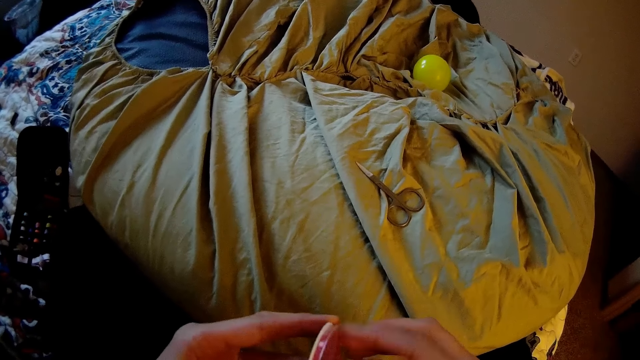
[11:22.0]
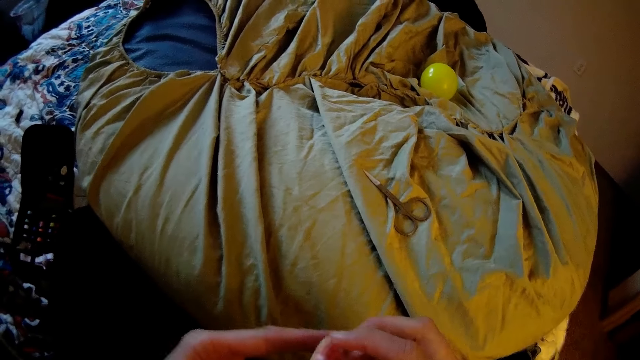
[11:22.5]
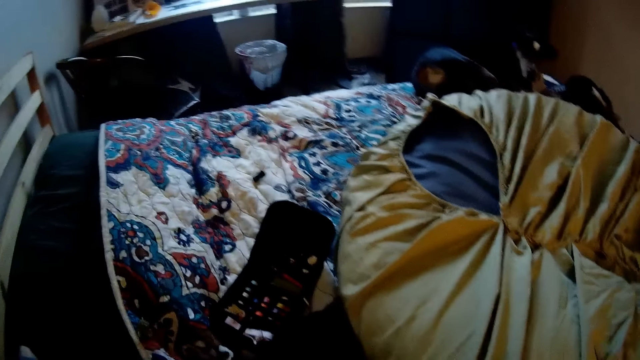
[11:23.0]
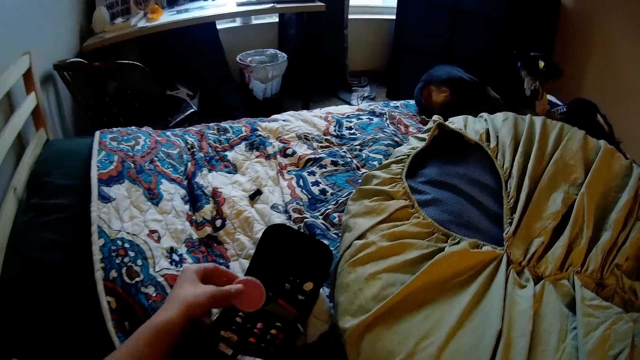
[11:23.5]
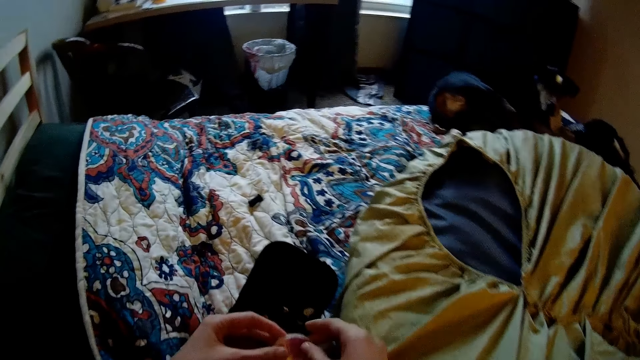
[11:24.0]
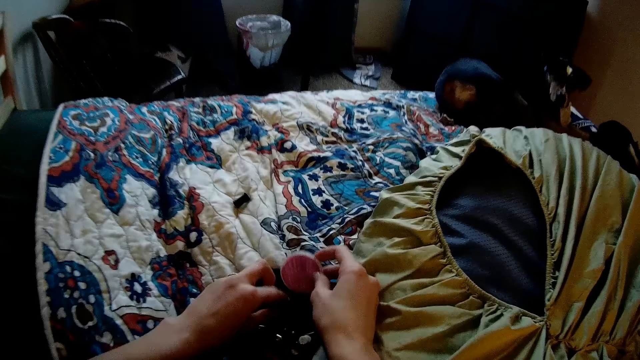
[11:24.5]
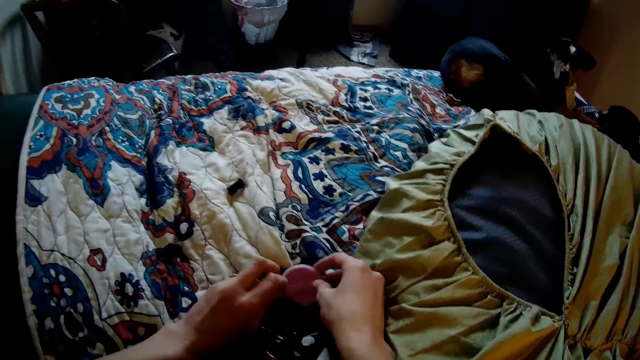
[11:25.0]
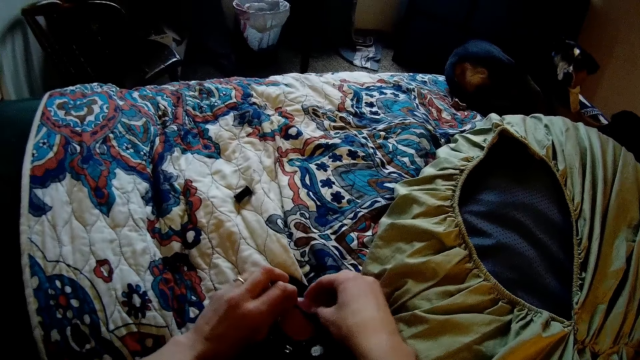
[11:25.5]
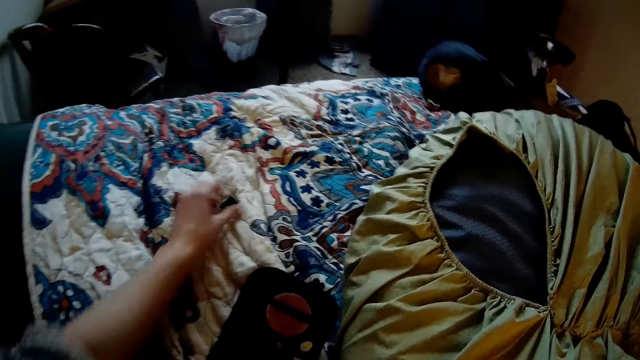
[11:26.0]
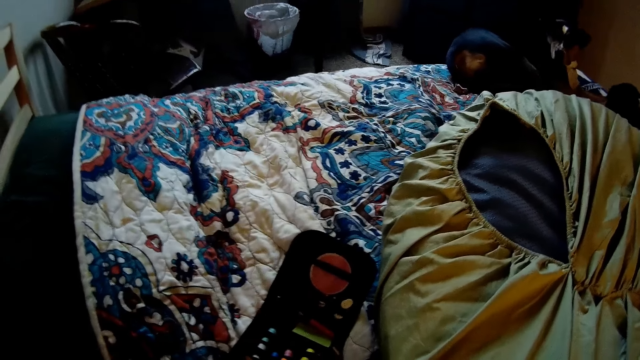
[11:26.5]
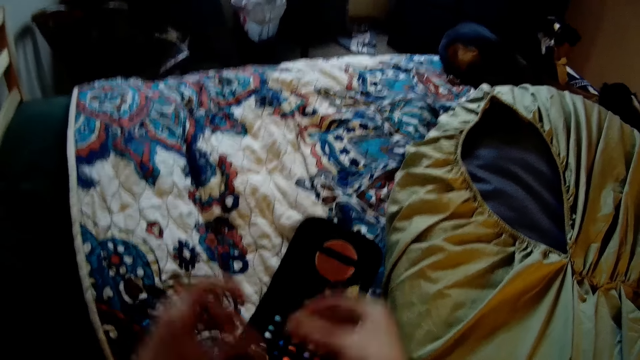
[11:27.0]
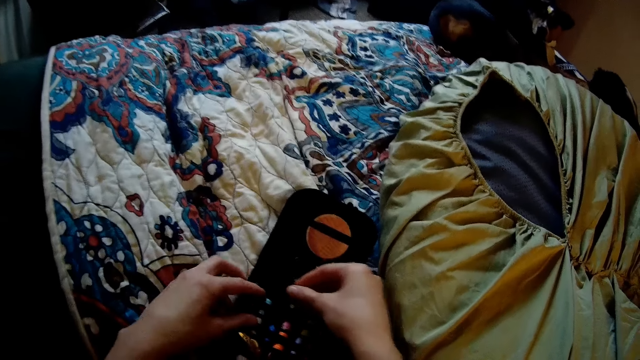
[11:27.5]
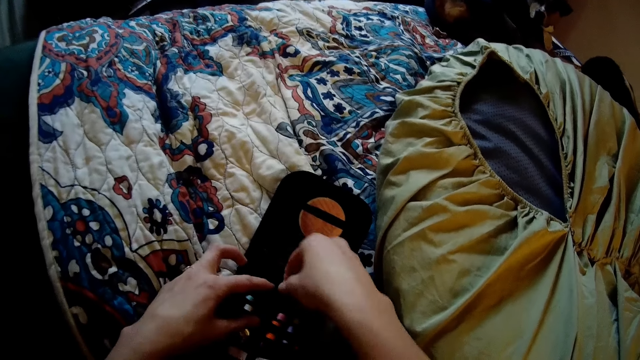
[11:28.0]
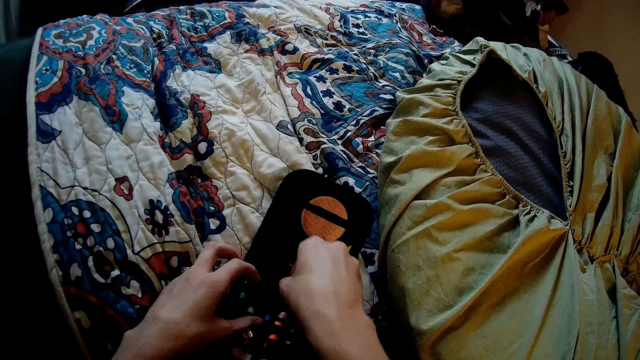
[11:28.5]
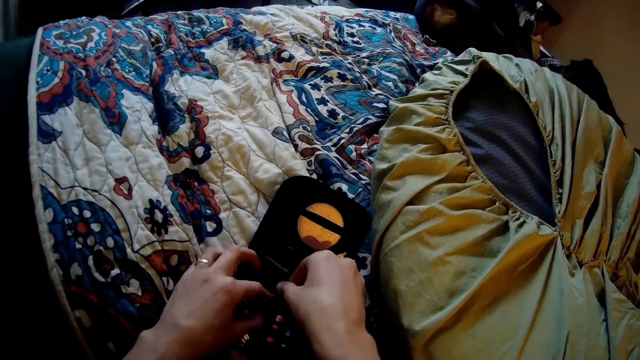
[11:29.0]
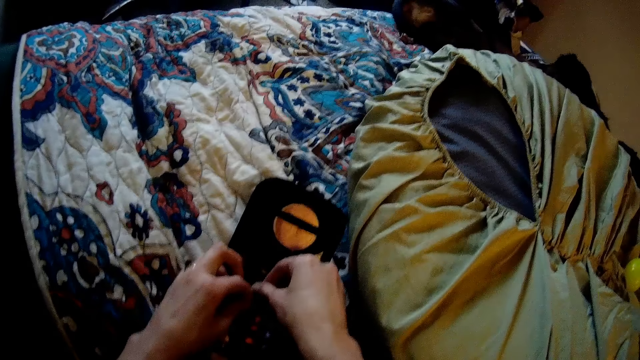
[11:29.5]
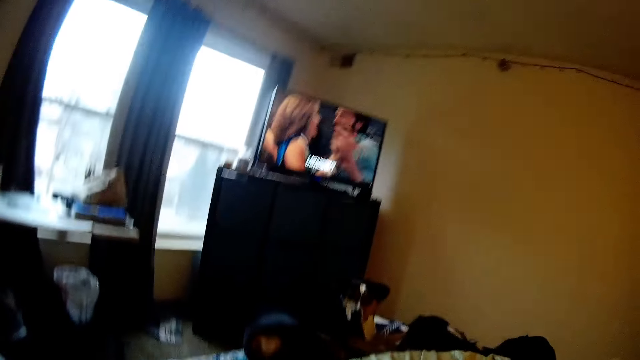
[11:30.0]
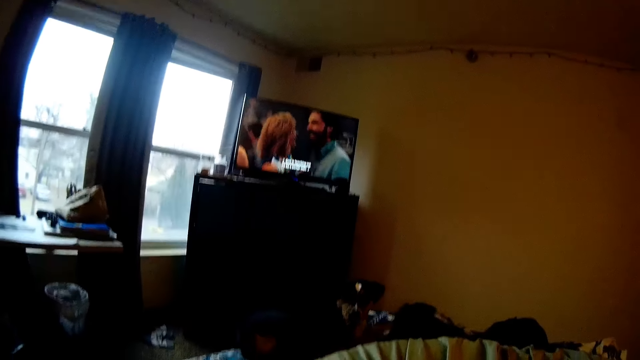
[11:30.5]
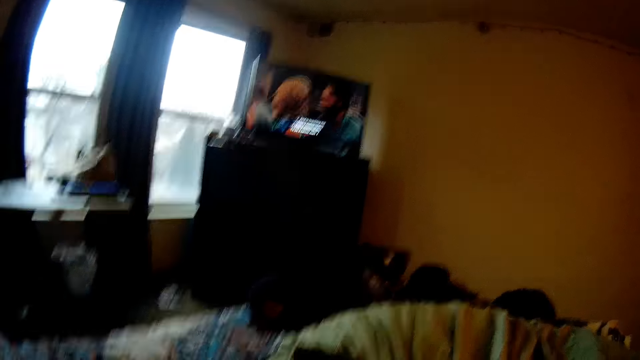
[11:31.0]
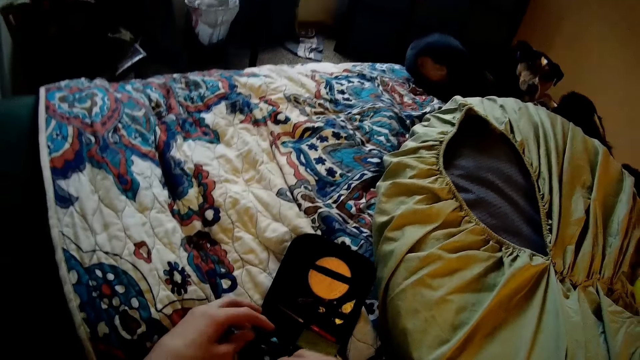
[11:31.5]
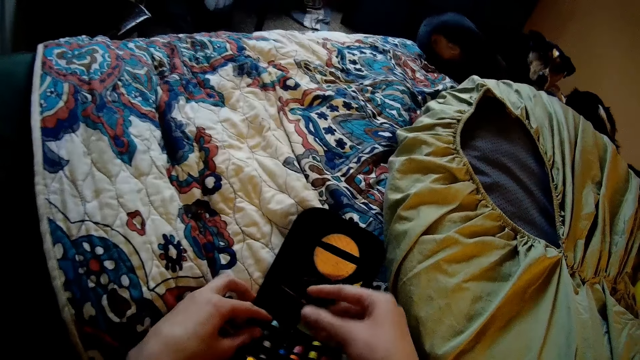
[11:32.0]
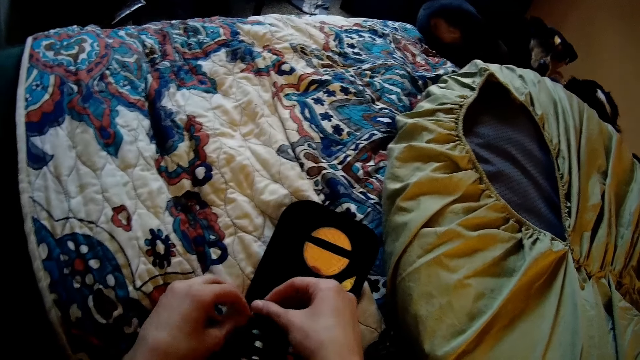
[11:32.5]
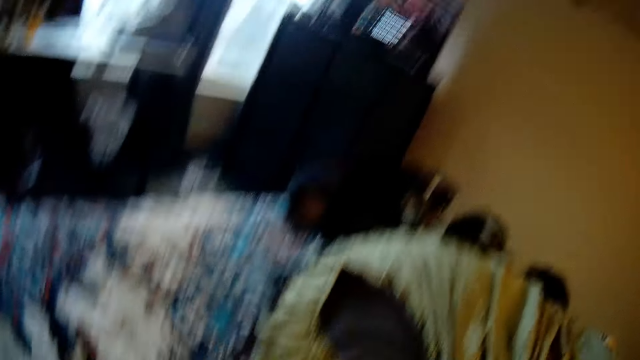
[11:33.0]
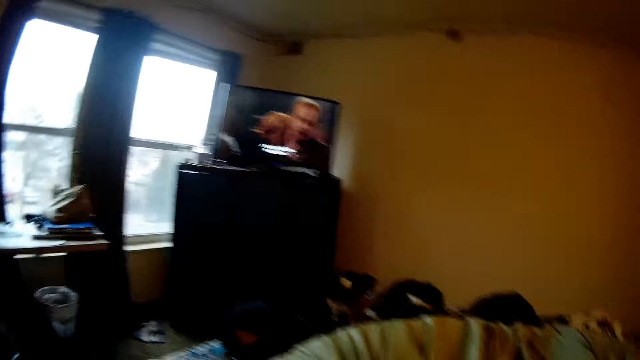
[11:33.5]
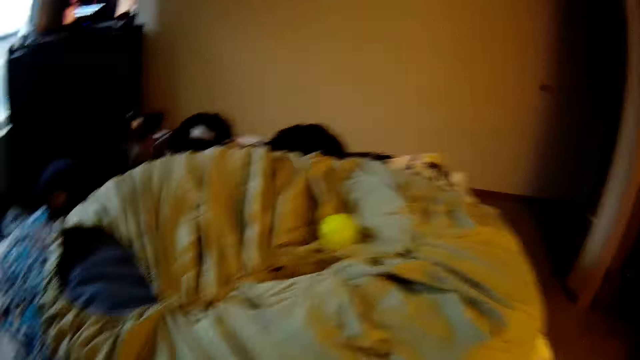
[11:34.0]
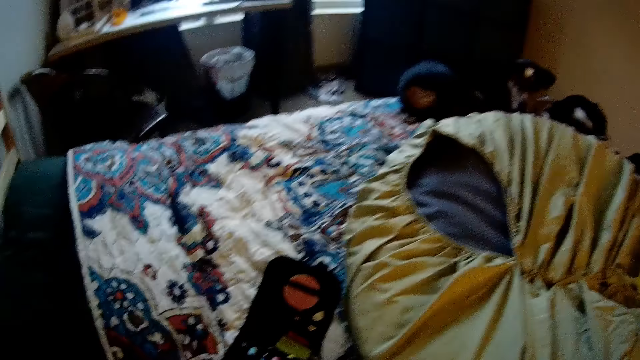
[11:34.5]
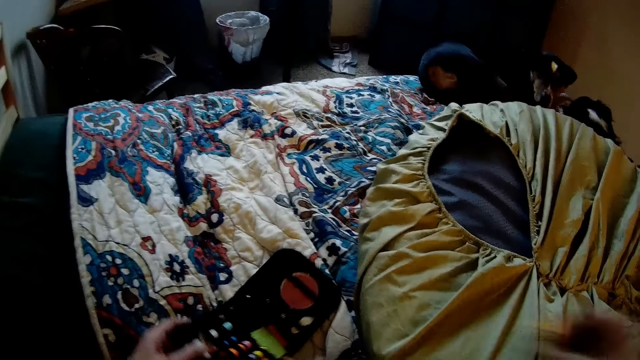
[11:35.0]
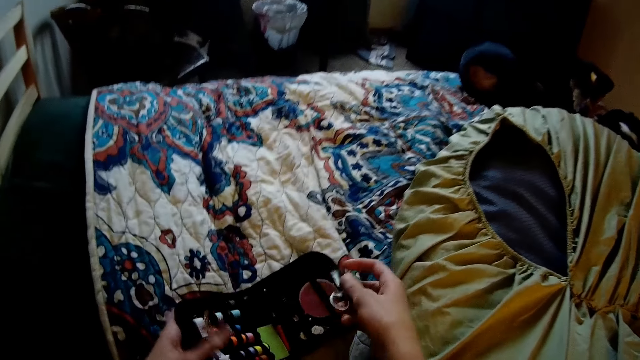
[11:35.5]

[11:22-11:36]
The camera wearer puts the assorted hand sewing needles into a hand needle pack or sewing kit. They pick up a spool of thread from the bed. They put the spool of thread into the hand needle pack. They look at the television. They put the thread in the sewing kit. They look at the television. They pick up the scissors from the bed.

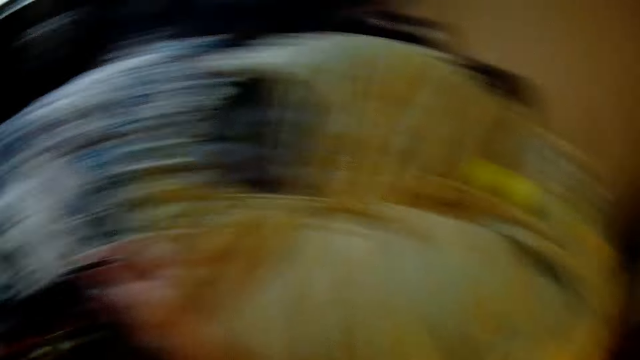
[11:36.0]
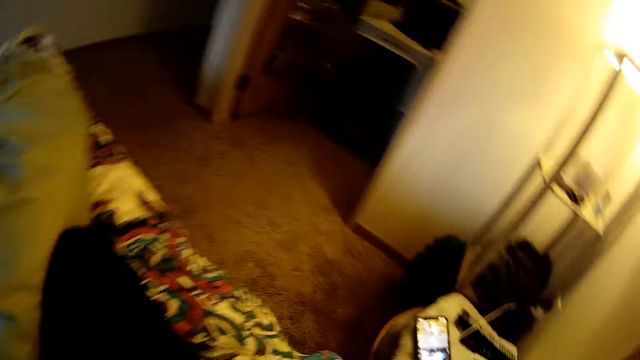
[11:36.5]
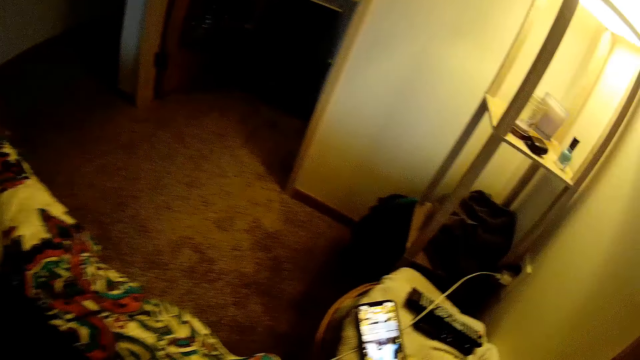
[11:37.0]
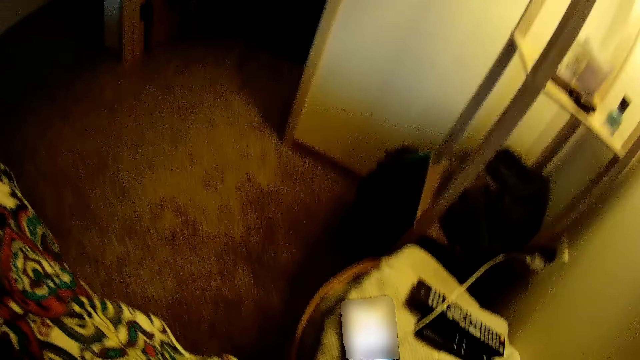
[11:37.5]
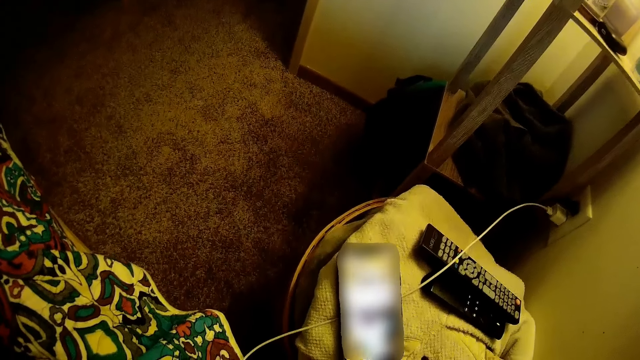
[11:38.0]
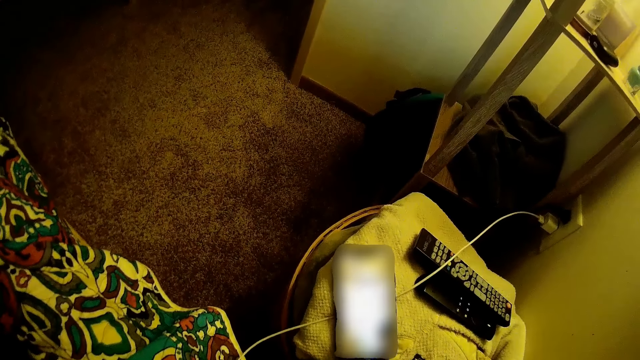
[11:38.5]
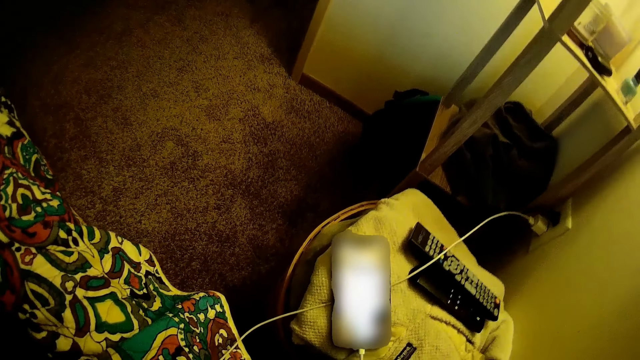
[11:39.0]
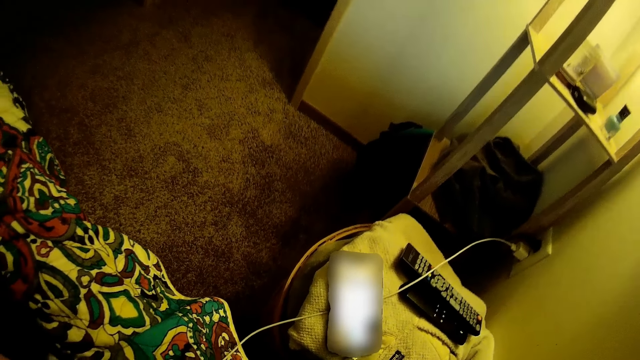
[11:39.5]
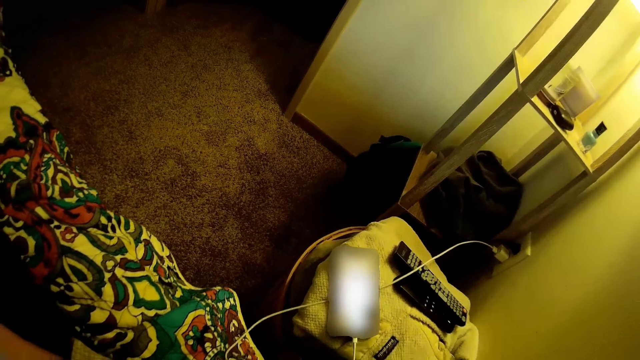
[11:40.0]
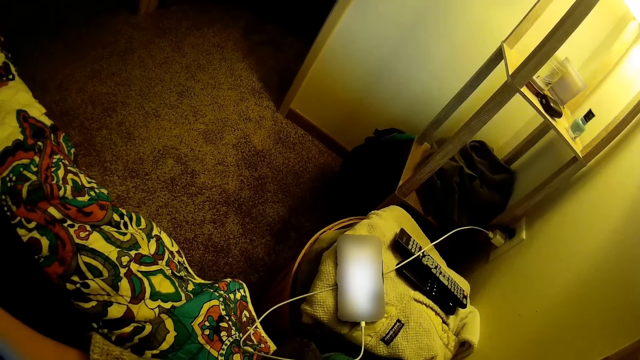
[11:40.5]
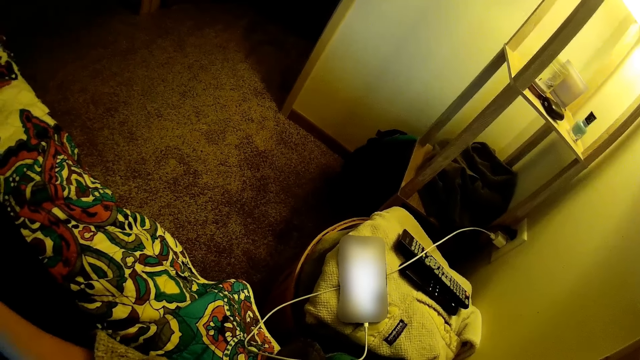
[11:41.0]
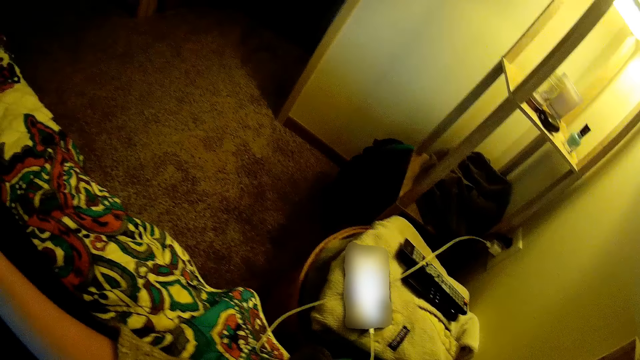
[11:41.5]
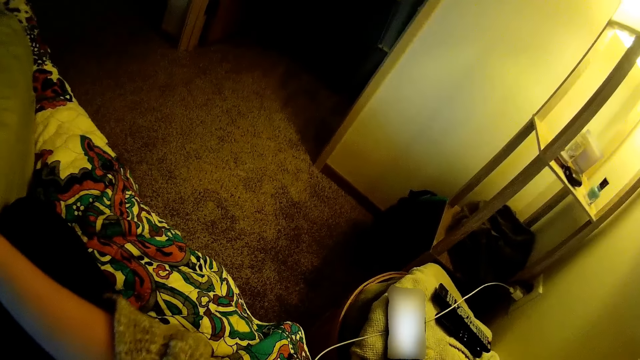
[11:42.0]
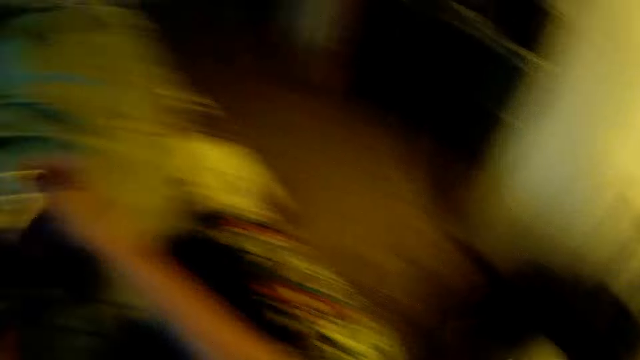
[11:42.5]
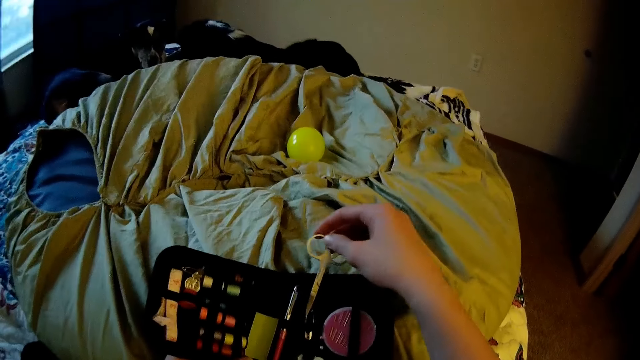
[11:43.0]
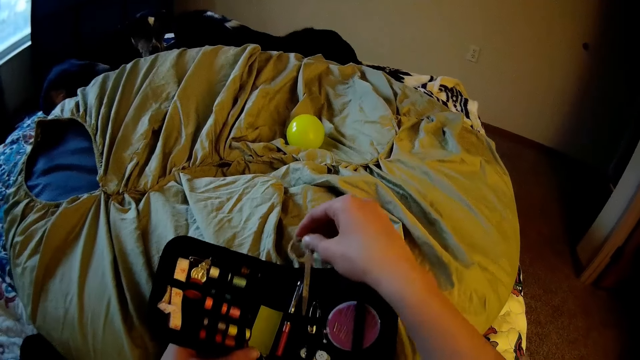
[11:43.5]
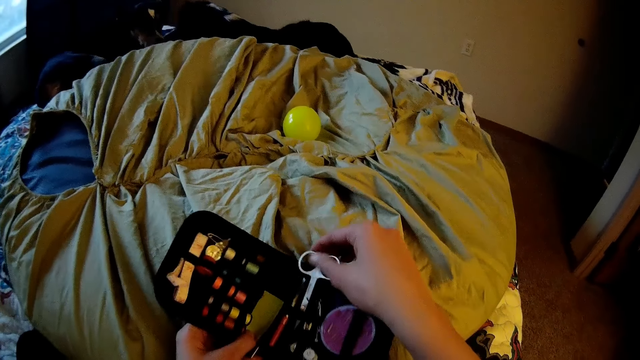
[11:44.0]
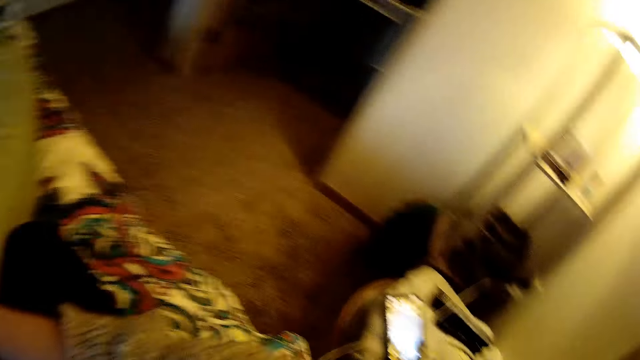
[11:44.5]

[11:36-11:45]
The camera wearer puts the scissors into the hand needle pack. She looks at the phone. She operates her phone. She adjusts the scissors in the hand needle pack. She puts the scissors in the sewing kit.
